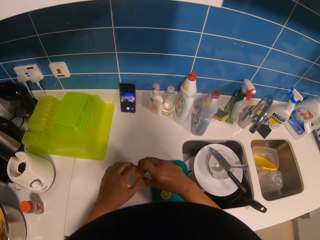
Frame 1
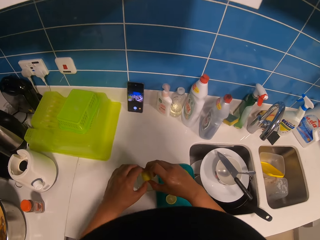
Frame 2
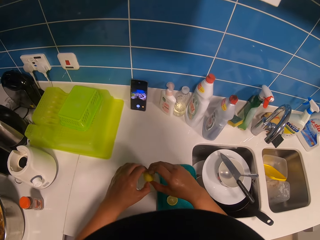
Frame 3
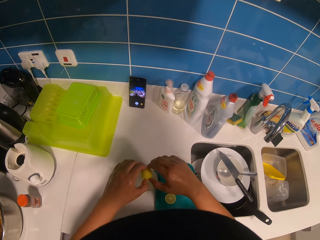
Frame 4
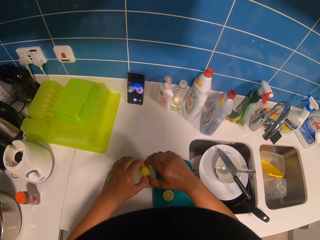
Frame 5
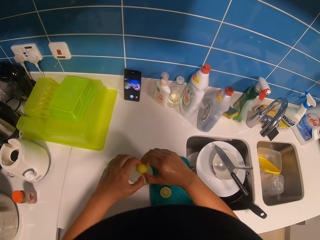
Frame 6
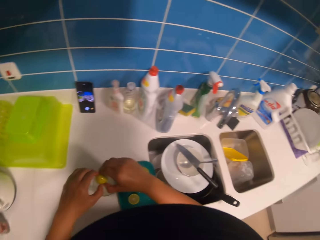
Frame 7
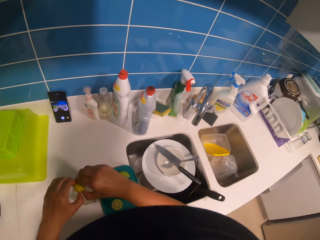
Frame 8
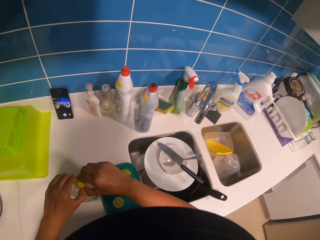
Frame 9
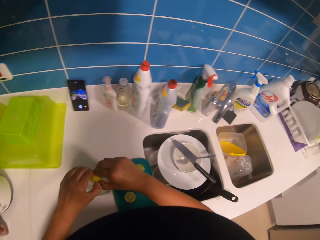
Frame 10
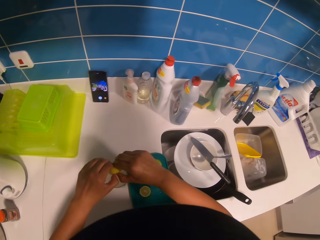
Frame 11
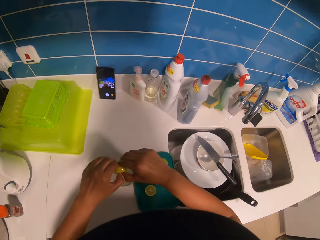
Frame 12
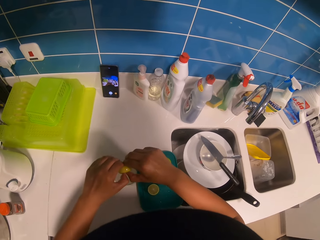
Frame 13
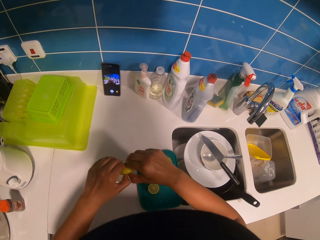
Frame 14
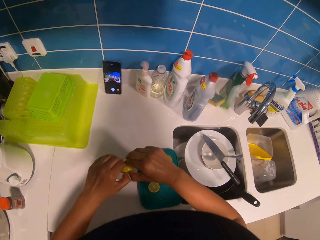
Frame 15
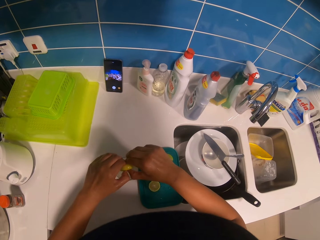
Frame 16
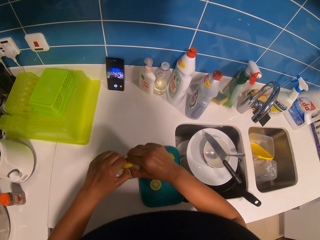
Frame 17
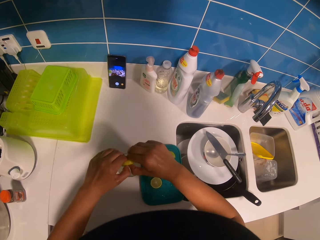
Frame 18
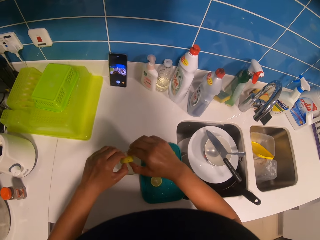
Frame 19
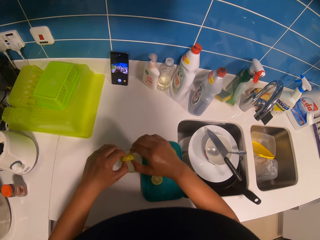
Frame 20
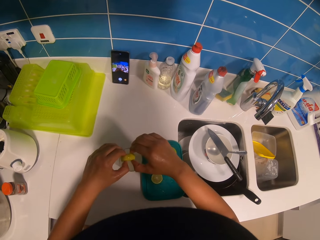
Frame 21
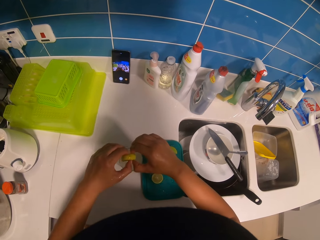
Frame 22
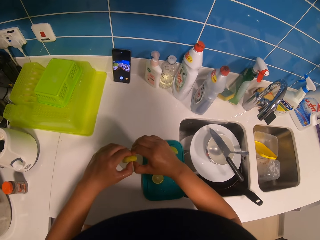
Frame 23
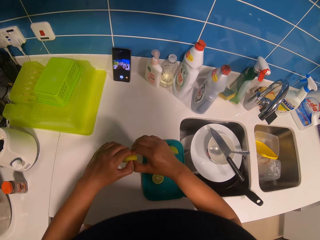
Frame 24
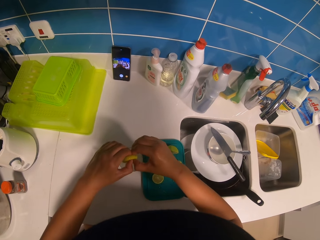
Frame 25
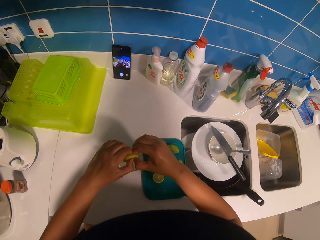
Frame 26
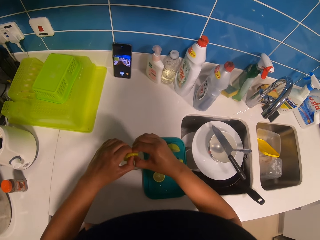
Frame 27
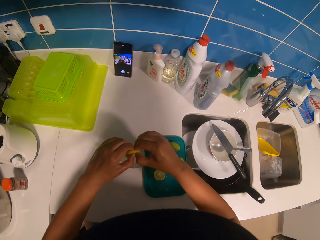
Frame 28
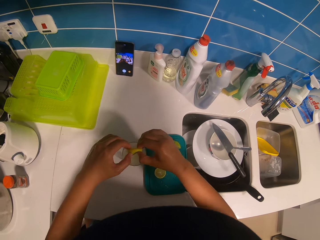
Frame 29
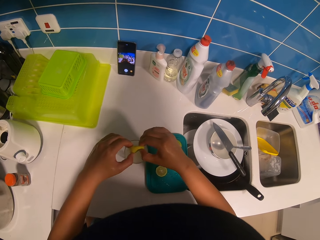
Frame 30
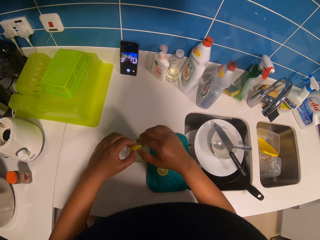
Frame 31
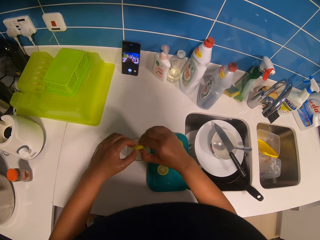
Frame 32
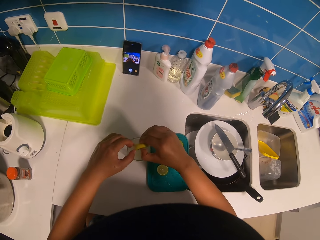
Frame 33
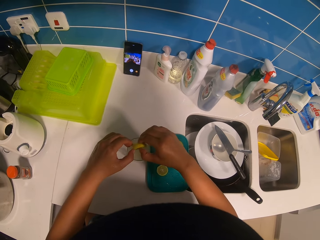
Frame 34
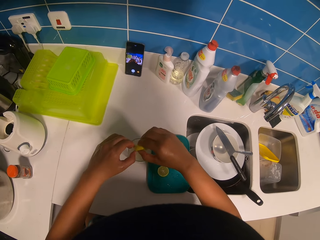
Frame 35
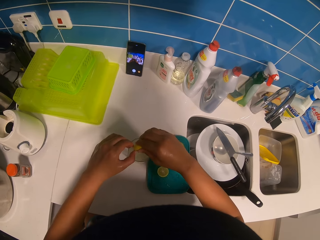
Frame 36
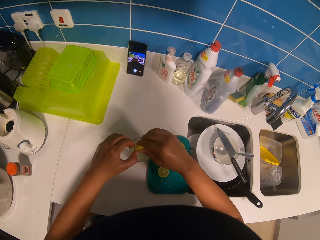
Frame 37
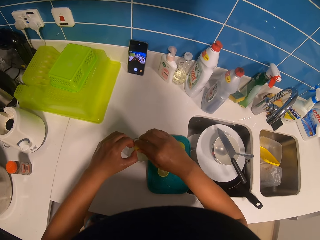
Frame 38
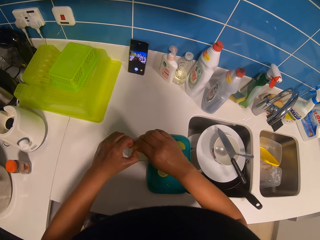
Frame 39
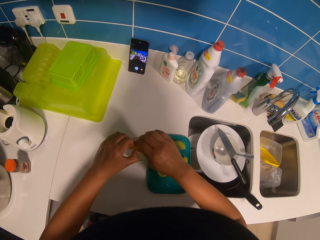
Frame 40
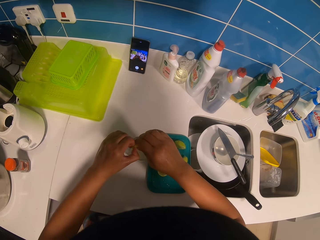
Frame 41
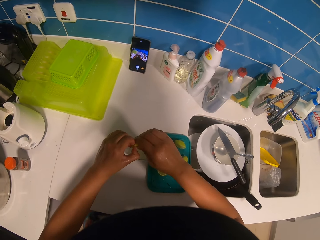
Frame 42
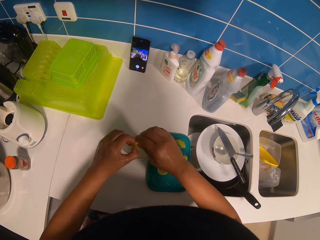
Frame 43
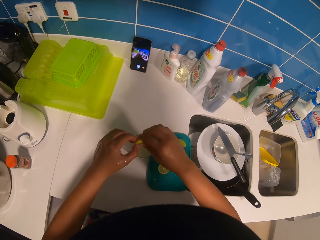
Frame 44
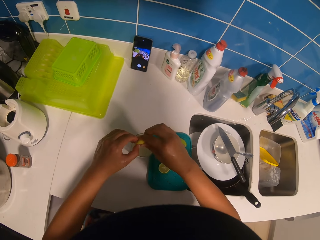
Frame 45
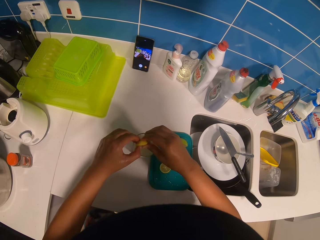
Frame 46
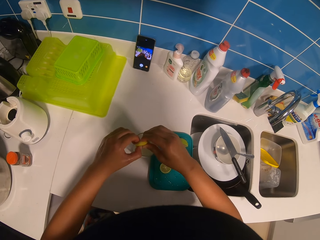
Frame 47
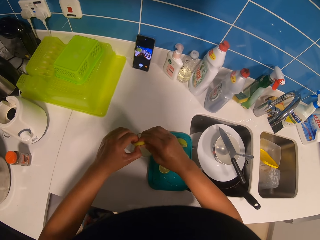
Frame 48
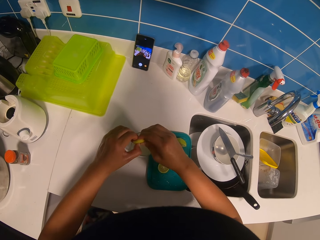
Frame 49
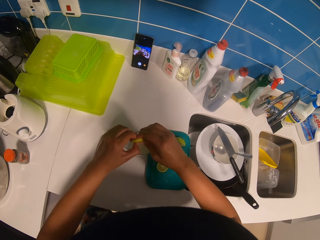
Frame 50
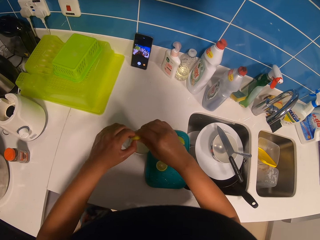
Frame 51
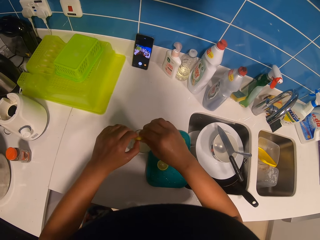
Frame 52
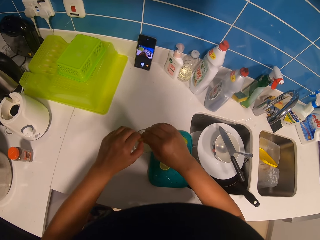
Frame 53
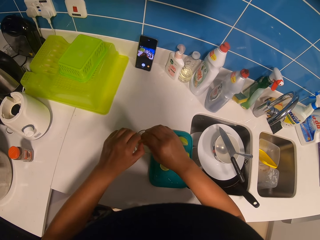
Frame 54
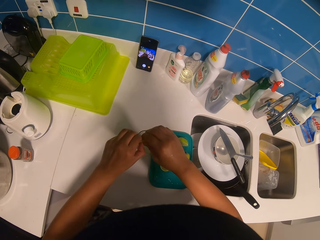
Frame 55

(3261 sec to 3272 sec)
The camera wearer squeezes the sliced lemon with both hands.

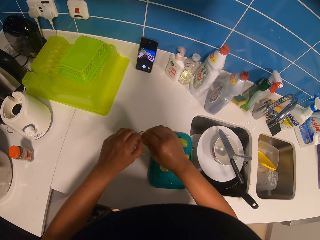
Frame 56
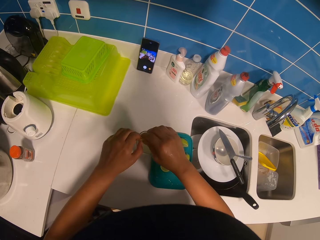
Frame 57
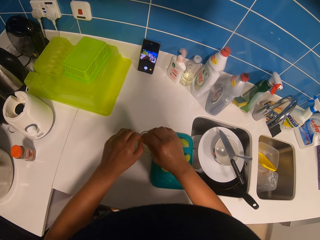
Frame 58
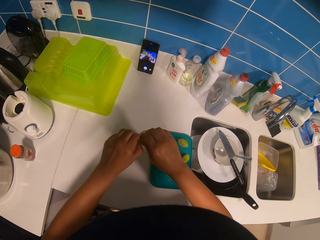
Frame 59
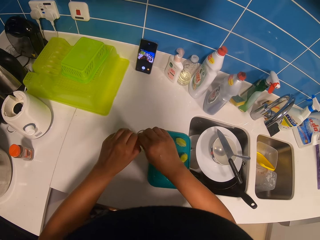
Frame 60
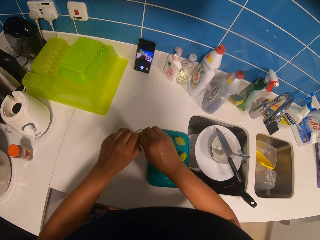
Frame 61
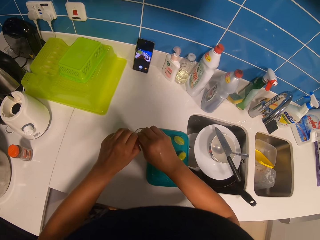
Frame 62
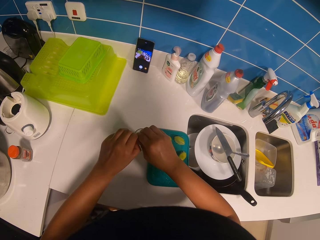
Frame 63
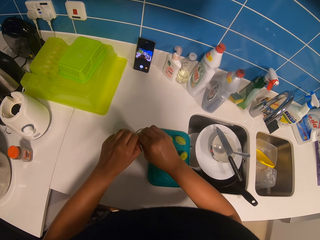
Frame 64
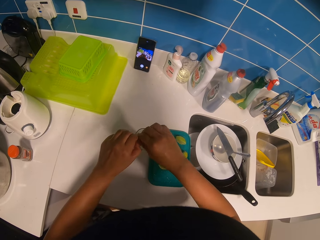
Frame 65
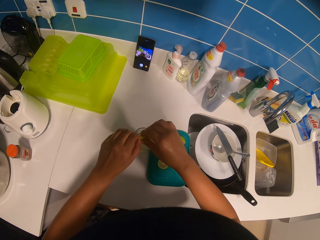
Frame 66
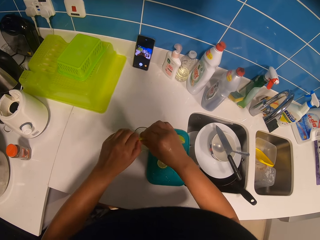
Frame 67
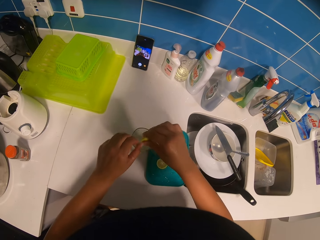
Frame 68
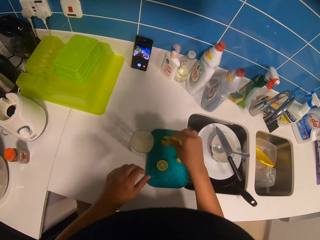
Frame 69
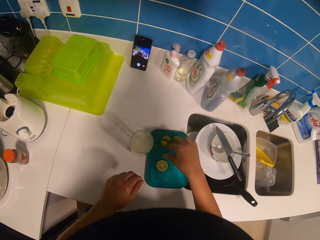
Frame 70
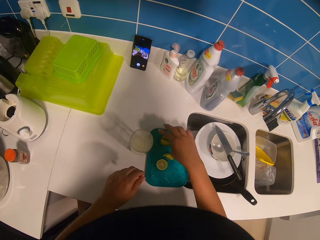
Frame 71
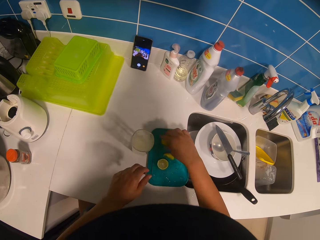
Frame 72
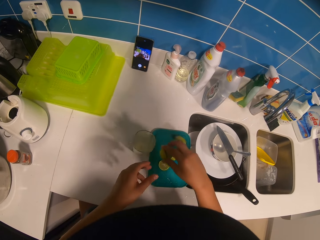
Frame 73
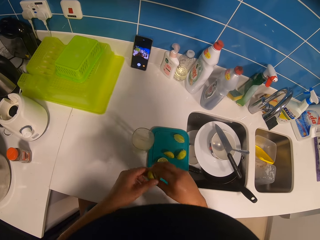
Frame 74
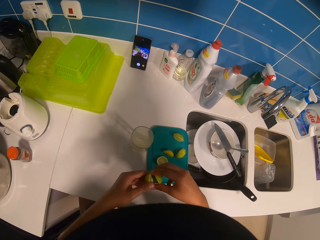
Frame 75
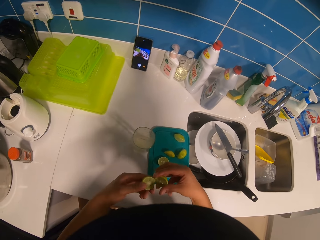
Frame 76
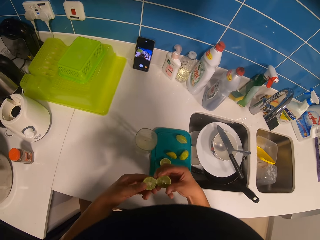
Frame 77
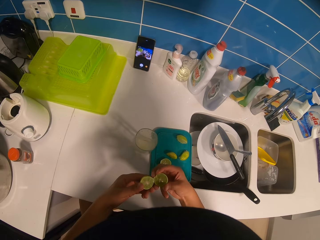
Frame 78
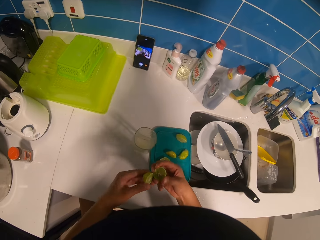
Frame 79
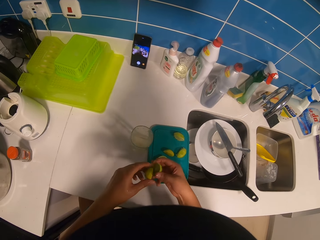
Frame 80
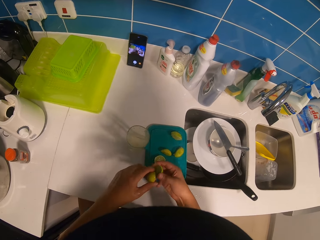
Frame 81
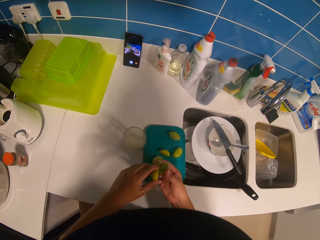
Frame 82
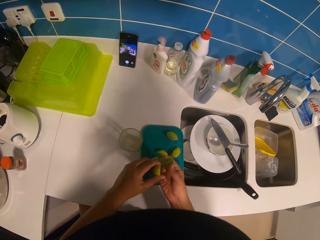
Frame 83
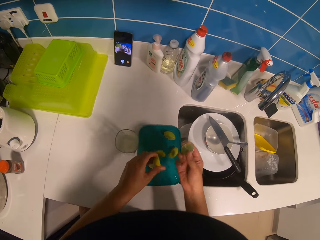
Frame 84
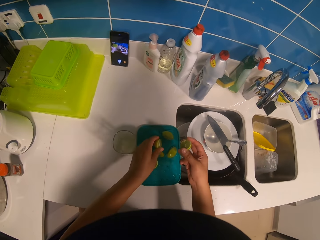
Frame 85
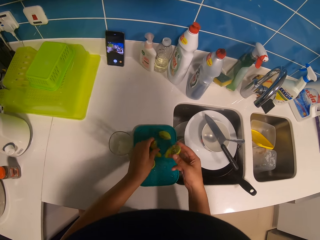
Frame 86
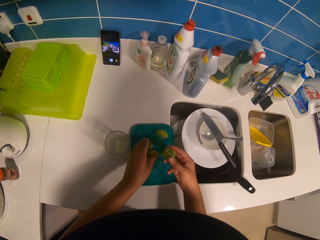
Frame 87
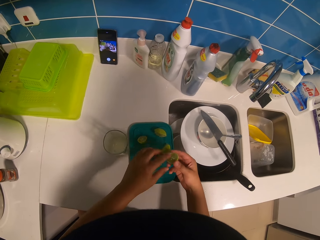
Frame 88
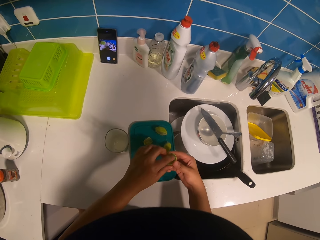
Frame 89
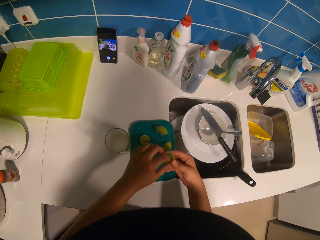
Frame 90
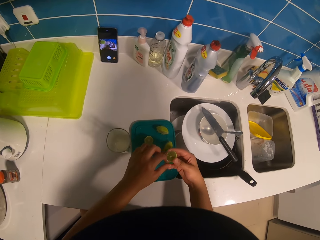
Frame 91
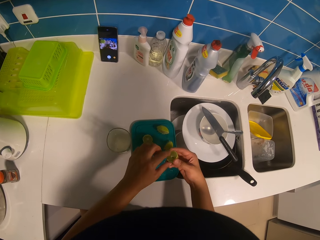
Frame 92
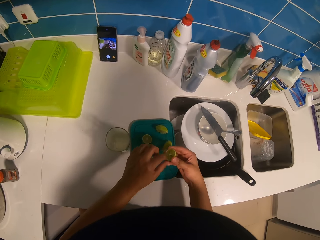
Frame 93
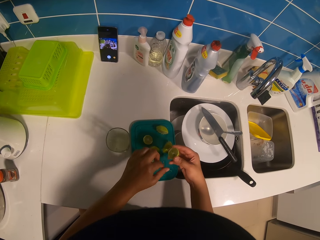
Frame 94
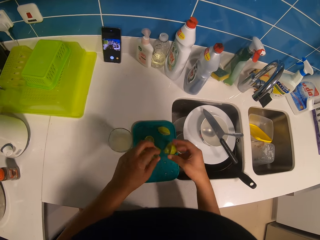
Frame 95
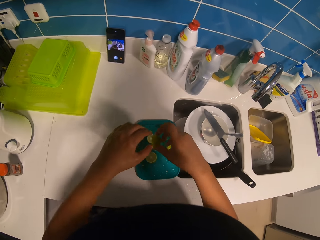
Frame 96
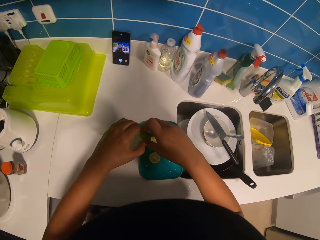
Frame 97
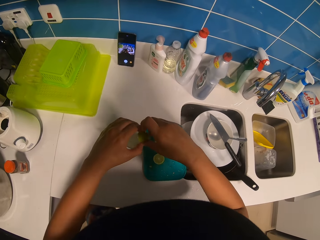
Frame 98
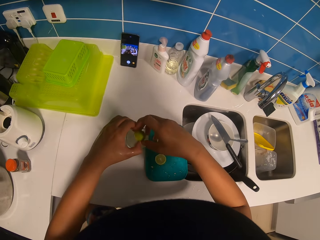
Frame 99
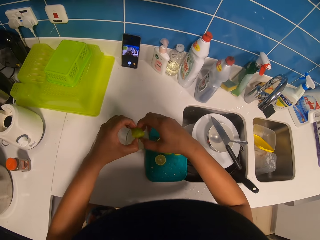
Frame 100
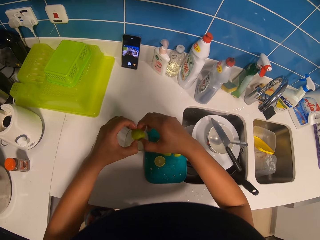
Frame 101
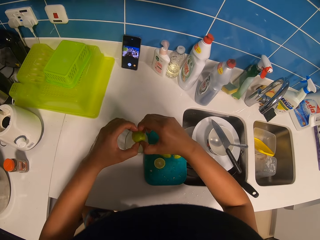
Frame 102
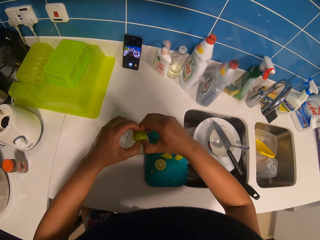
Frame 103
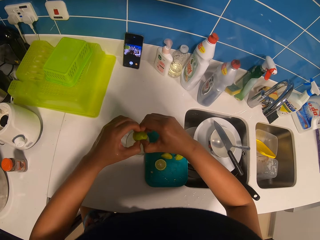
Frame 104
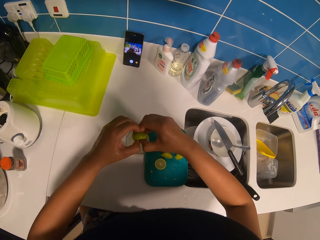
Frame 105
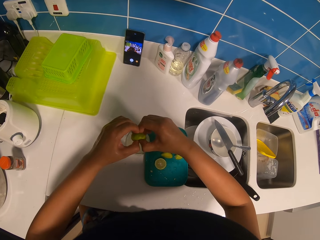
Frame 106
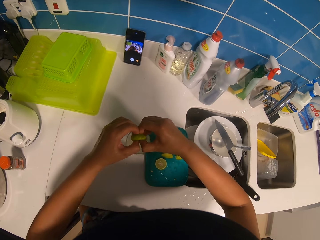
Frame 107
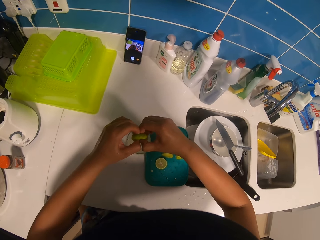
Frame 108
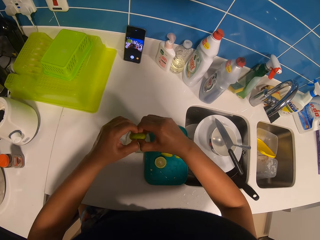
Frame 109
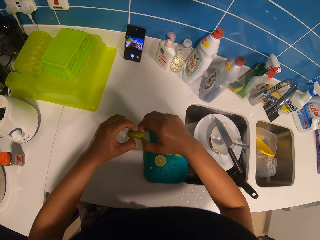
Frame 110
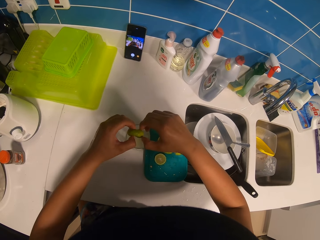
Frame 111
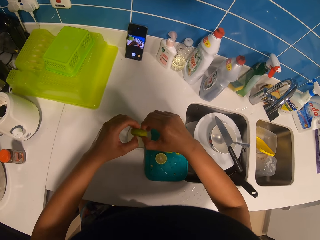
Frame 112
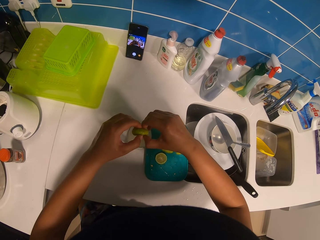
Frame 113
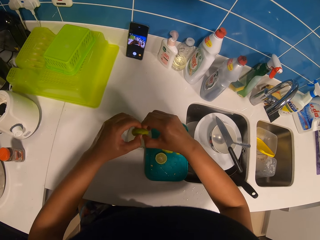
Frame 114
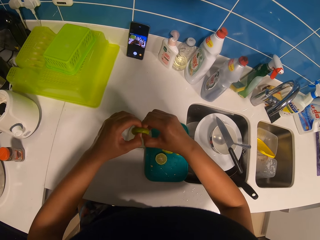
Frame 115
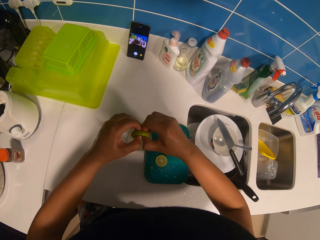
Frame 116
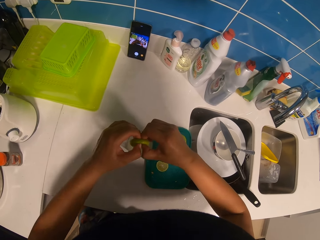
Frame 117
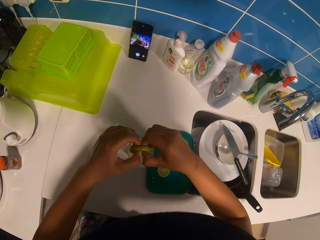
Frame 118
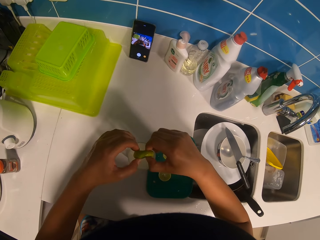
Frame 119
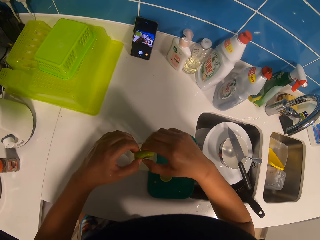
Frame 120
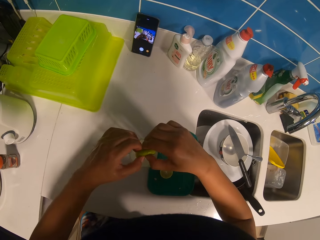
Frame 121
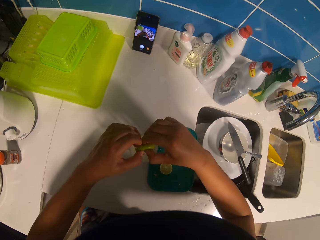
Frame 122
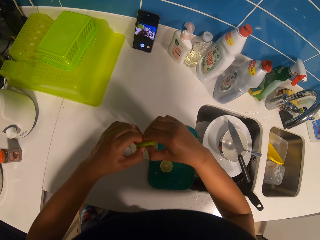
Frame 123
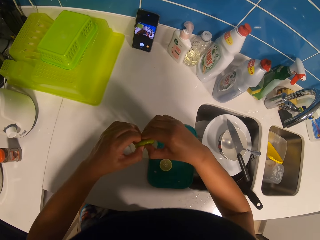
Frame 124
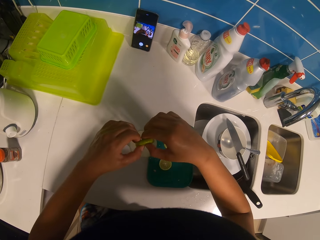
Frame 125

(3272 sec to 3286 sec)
The camera wearer drops the lemon peel on the chopping board. They pick up the sliced lemon from a lid with the right hand. They separate the pieces of lemon. They cut the sliced lemon with both hands. They drop the sliced lemon on the chopping board. They remove the seeds from the sliced lemon and drop the seeds on the lid. They squeeze the sliced lemon with both hands.
